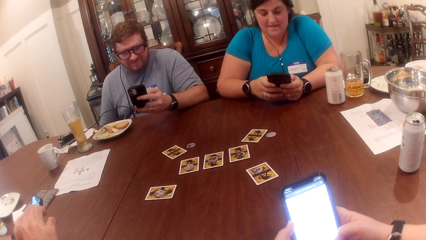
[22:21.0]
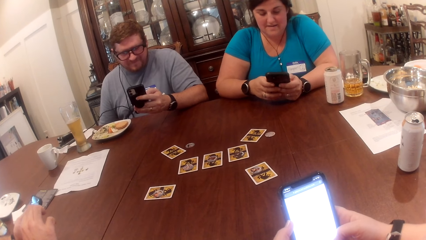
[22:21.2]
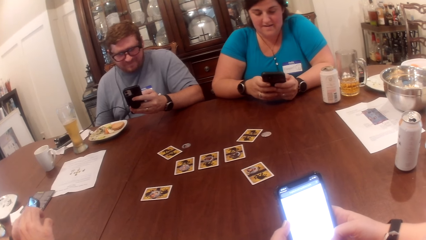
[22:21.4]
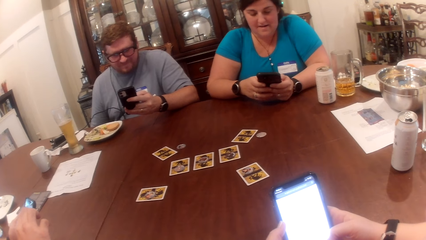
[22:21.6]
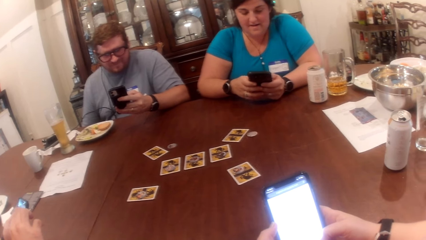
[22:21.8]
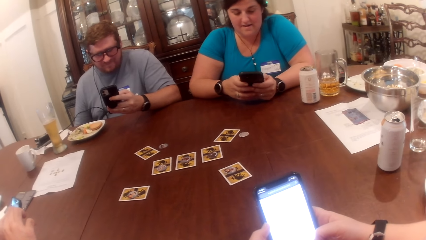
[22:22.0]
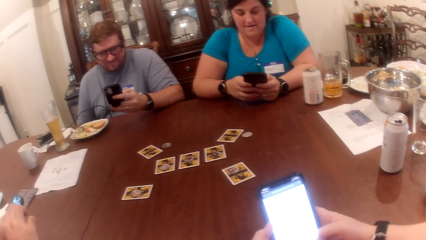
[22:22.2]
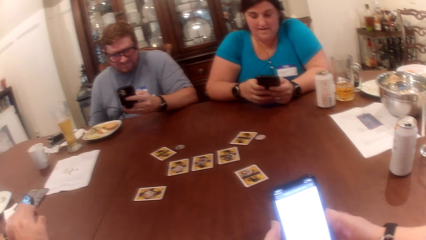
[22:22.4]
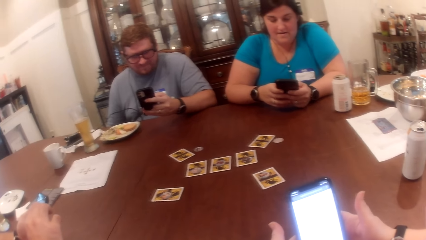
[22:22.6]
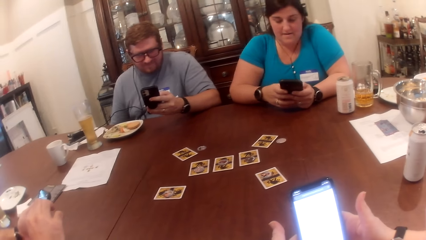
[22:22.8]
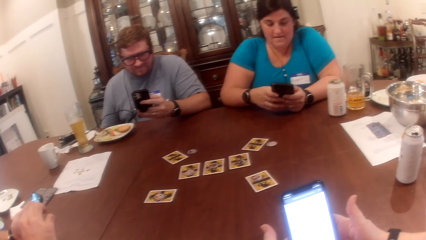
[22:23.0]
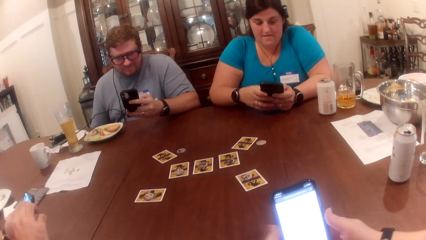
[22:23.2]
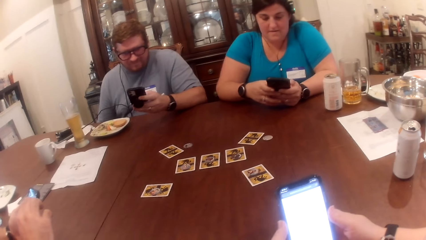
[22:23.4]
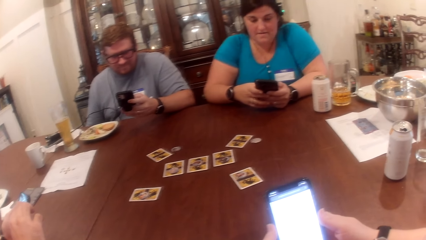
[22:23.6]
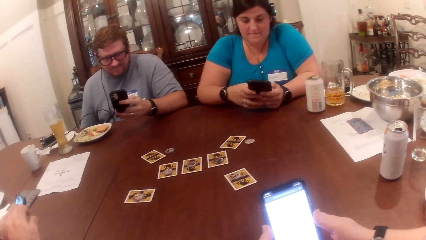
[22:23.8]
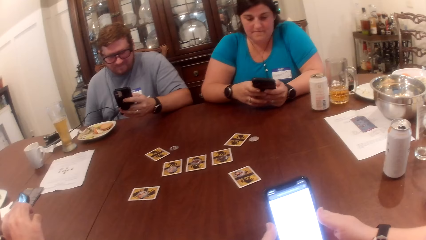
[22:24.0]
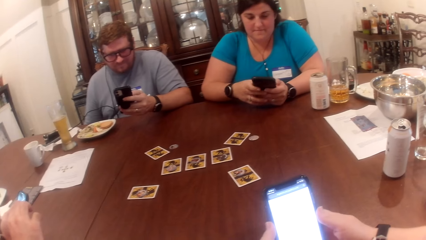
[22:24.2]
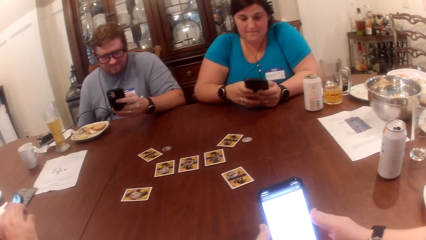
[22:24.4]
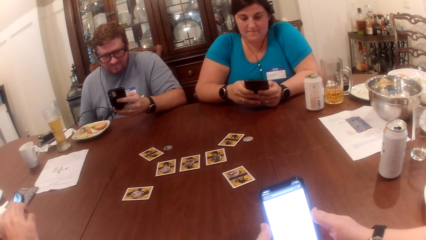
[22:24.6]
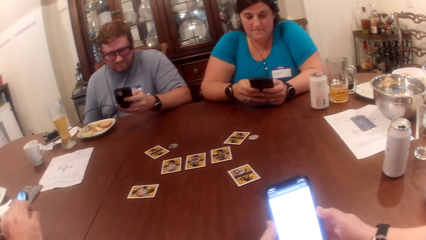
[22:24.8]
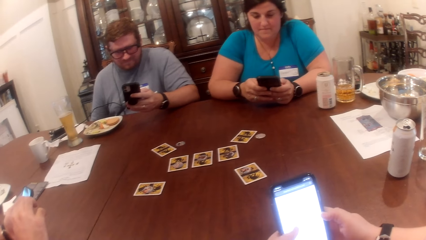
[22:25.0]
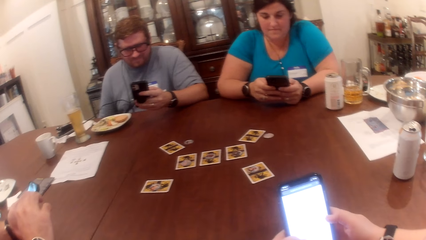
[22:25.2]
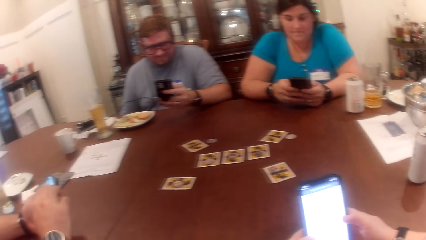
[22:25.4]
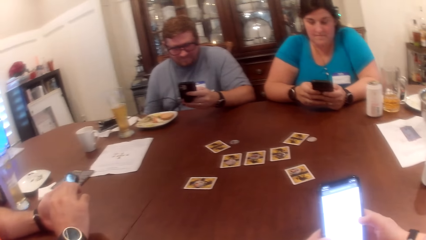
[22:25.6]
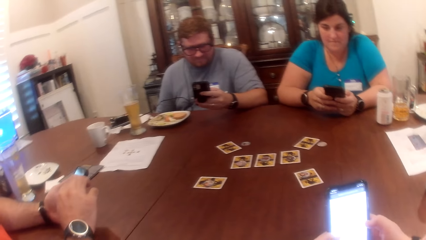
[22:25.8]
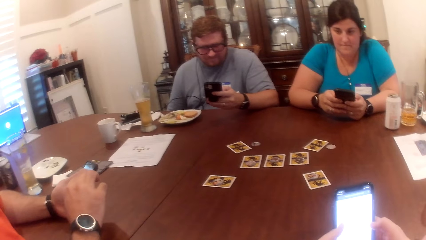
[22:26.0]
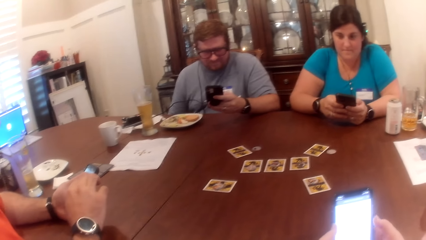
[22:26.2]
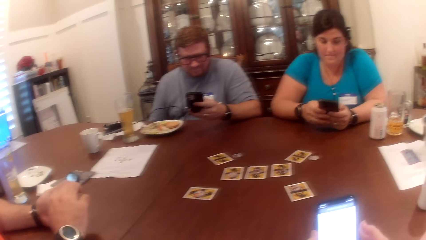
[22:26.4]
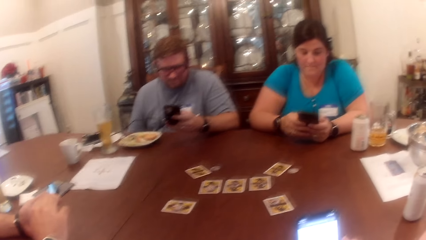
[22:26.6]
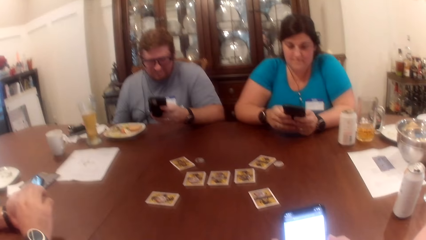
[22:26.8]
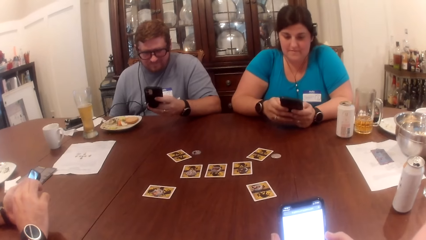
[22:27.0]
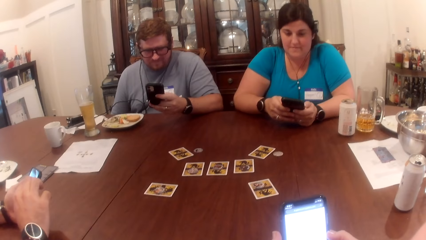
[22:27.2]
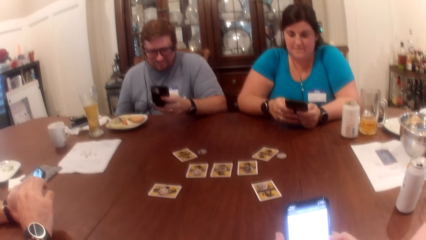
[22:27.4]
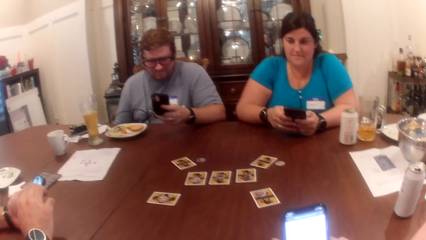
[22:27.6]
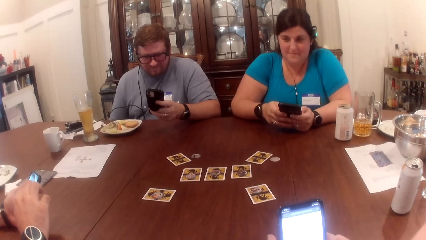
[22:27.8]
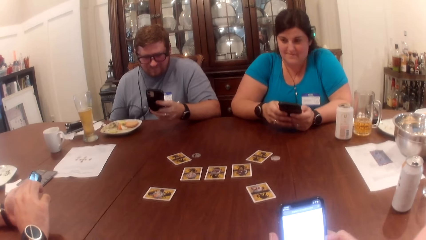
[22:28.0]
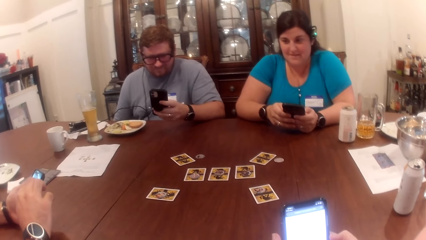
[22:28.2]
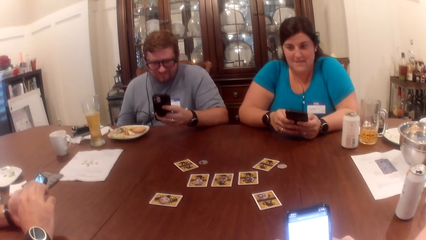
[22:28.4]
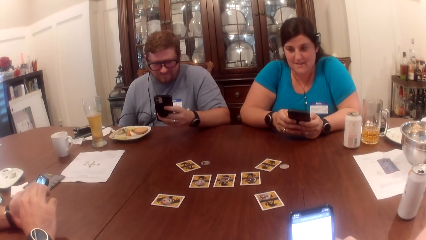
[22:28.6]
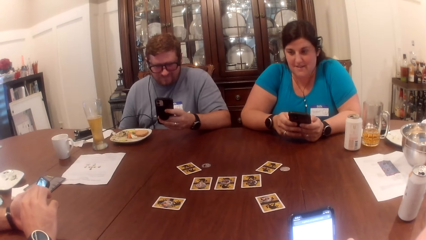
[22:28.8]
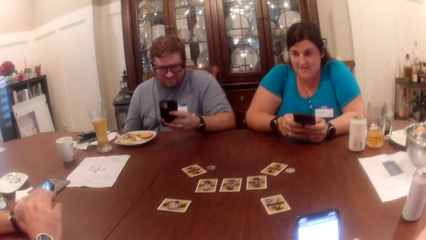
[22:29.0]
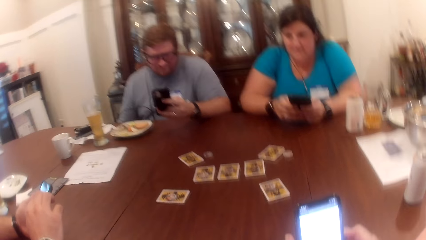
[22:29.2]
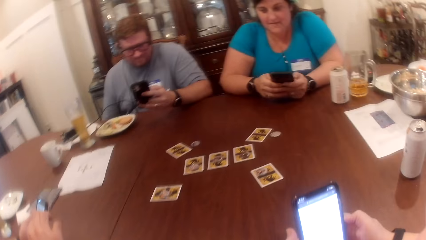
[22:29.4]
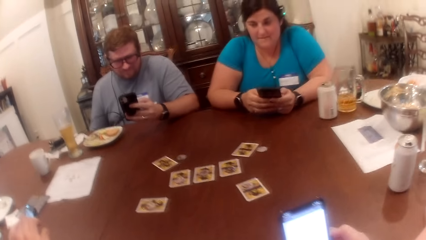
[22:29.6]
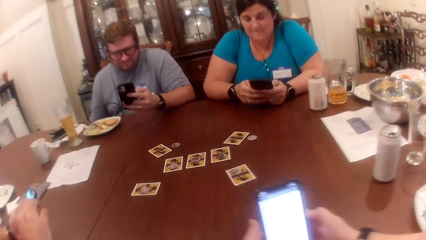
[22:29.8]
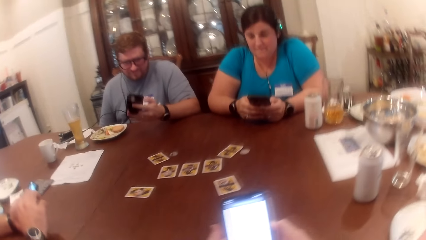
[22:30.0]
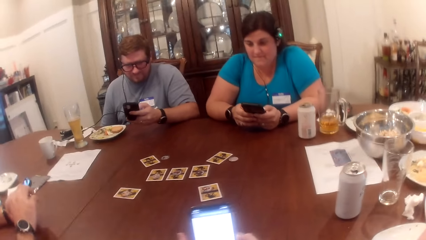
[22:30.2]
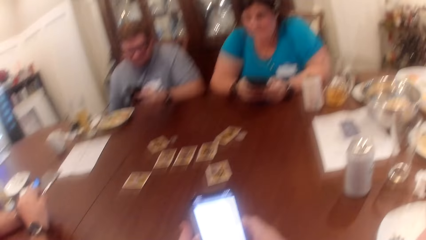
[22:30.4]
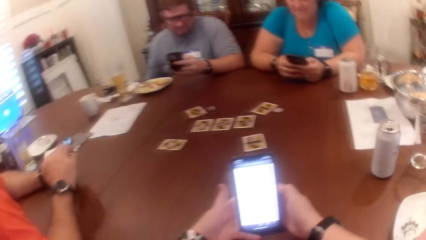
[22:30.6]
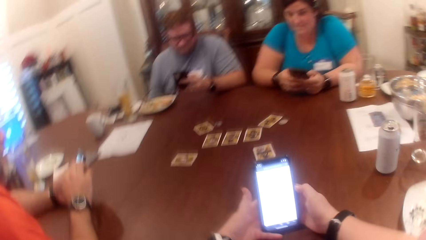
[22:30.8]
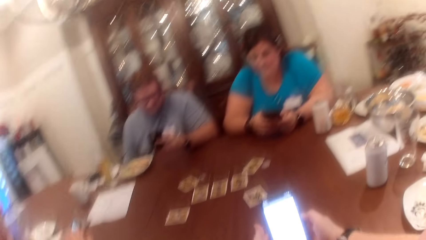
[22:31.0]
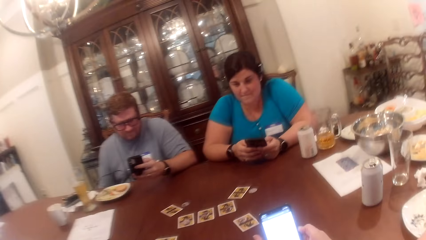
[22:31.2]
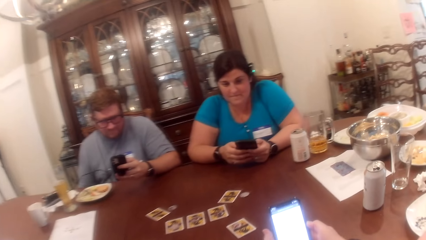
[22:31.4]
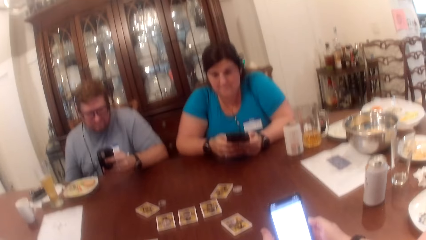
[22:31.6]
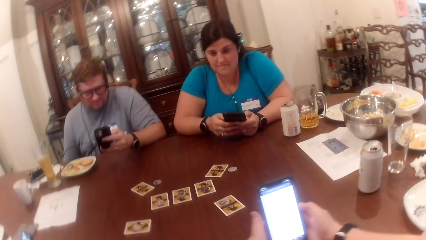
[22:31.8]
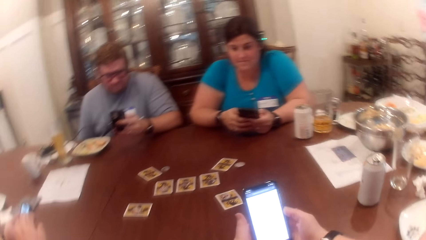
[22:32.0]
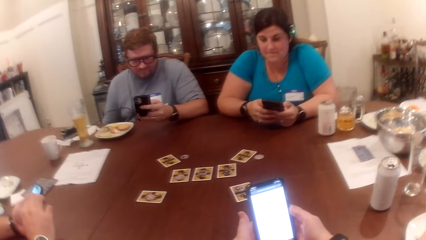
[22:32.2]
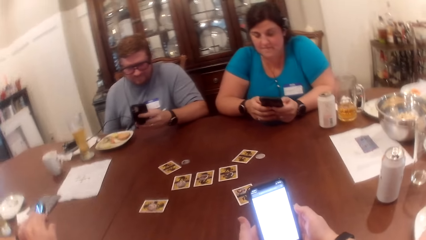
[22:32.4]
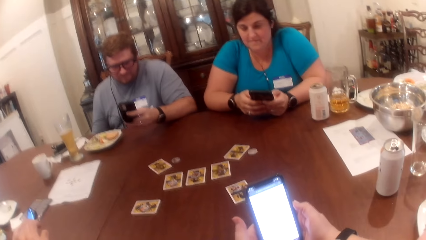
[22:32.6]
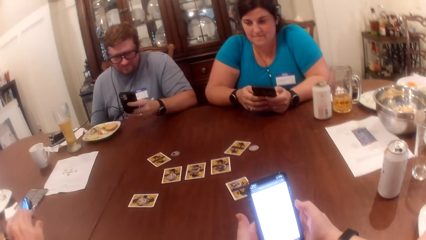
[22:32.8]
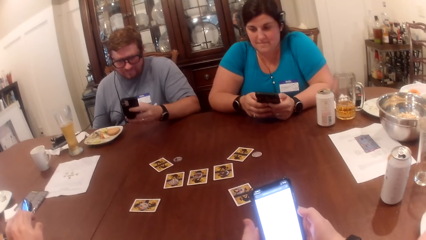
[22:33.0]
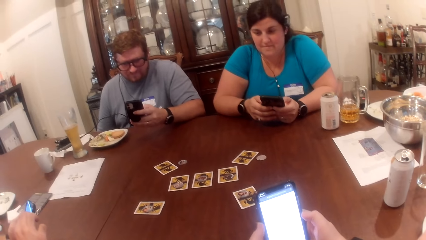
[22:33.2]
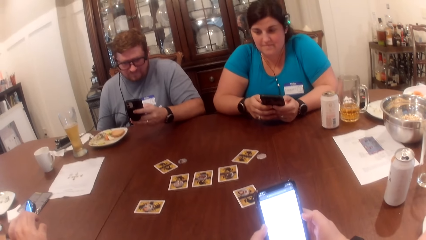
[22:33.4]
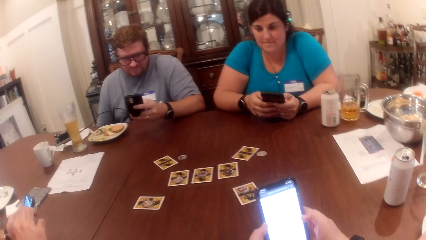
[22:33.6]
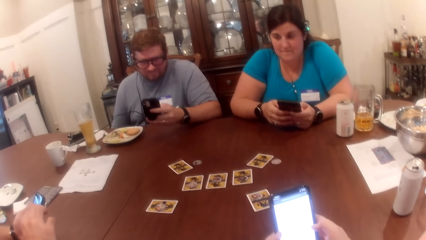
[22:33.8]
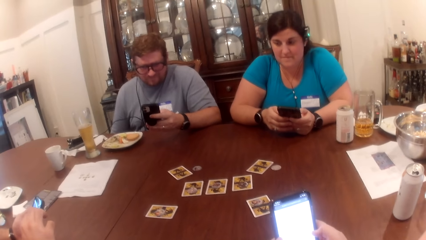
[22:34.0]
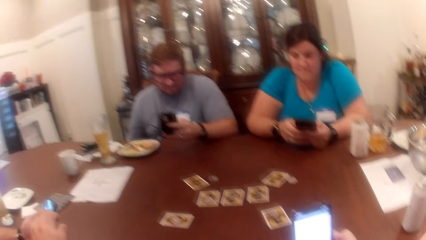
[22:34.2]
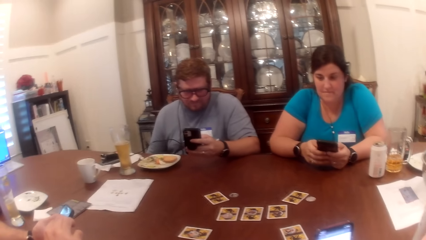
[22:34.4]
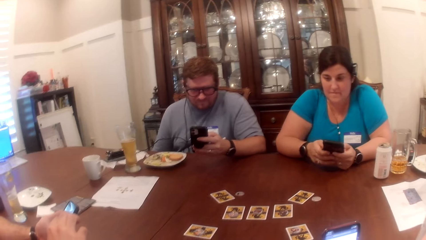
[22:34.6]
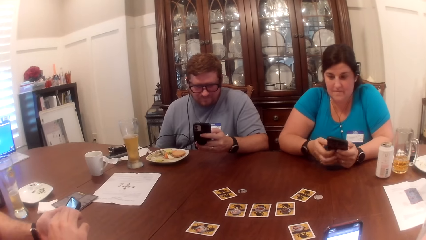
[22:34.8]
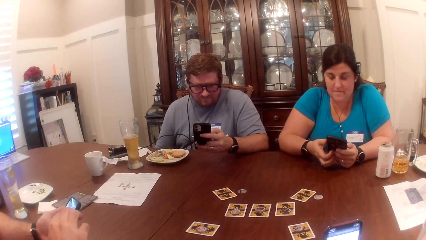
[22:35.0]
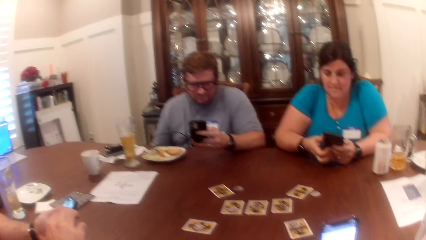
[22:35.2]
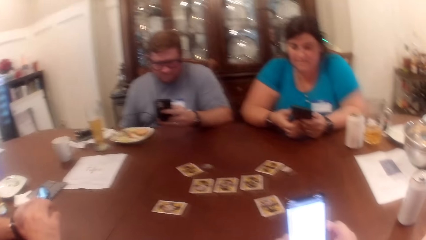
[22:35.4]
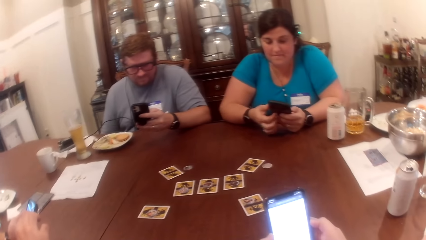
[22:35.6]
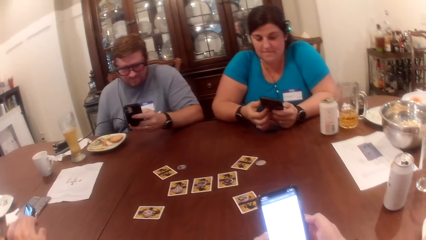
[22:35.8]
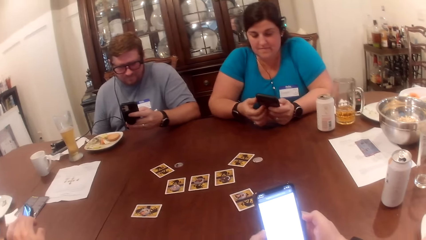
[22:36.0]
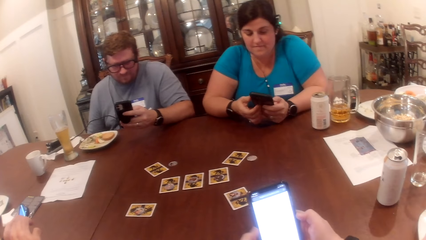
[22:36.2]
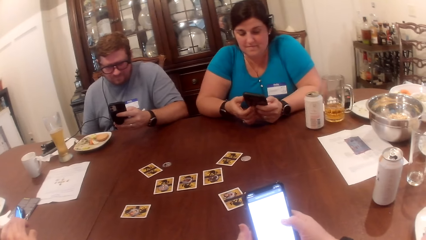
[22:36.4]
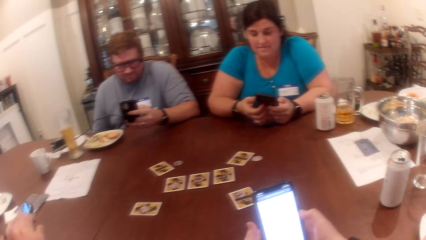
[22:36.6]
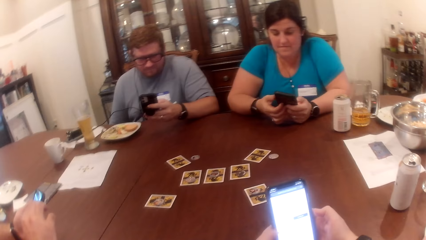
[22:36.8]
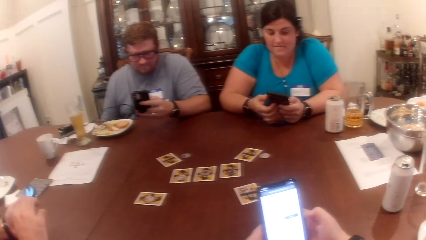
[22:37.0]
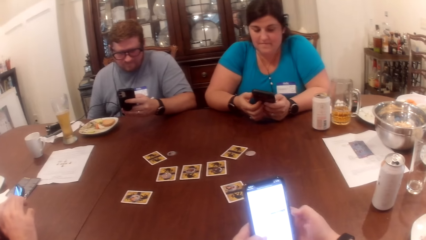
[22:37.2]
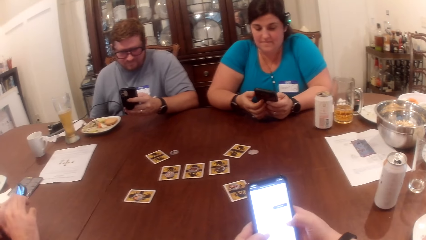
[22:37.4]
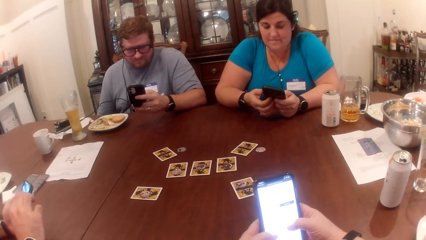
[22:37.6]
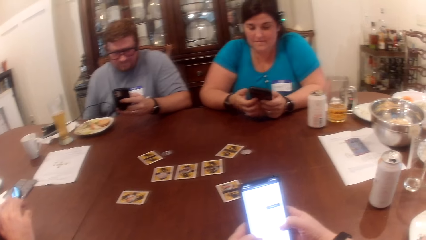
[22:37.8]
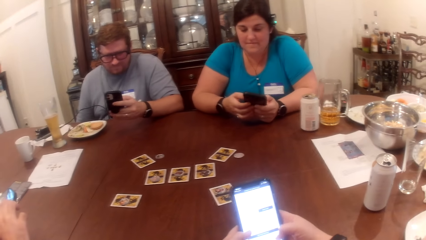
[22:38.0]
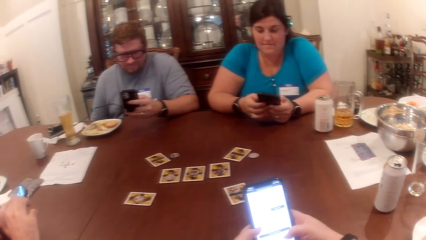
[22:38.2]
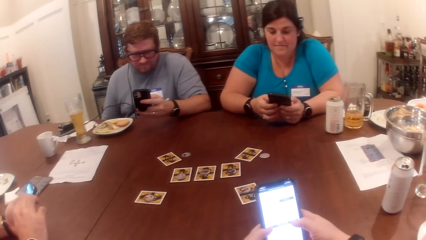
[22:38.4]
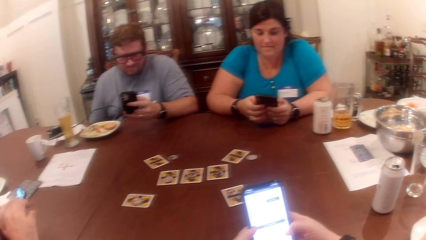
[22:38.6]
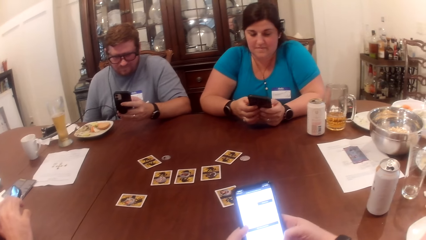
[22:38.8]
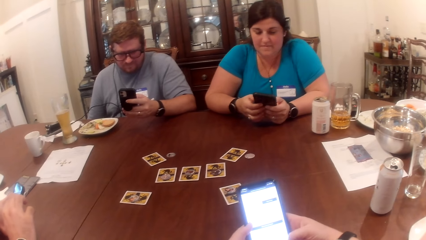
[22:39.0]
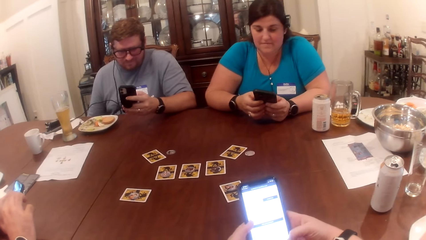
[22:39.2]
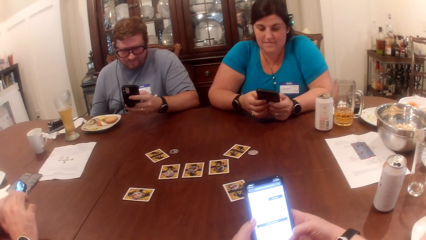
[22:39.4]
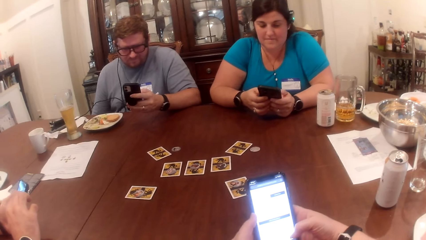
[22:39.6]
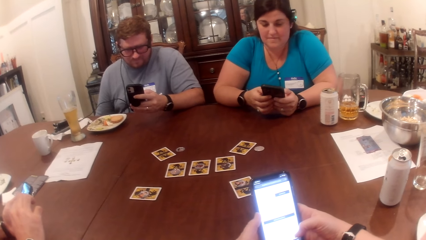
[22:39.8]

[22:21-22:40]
A woman stares at the phone. The camera wearer stares at the phone. They look around the table. The woman taps the phone with her right hand. The camera wearer operates the phone.
